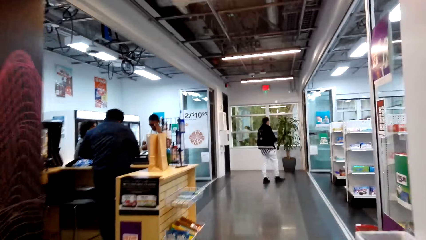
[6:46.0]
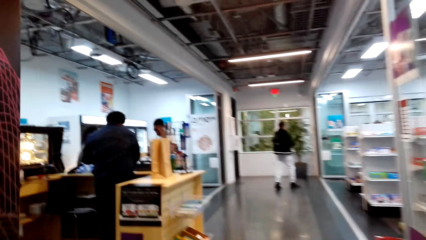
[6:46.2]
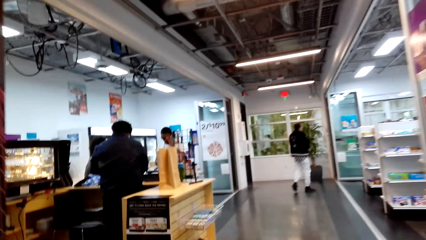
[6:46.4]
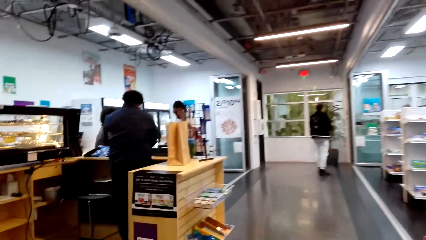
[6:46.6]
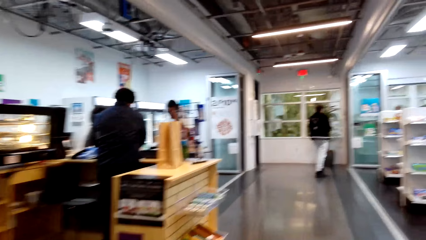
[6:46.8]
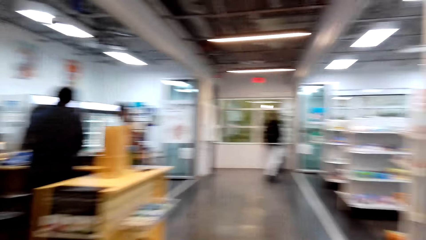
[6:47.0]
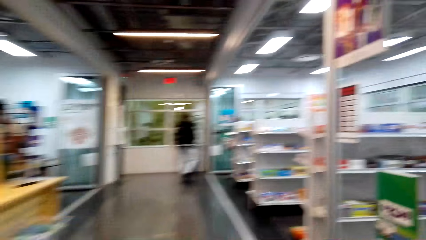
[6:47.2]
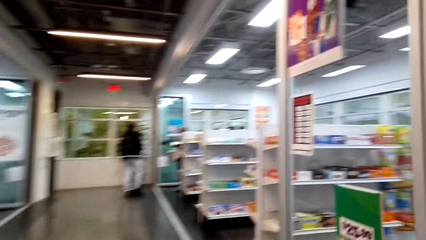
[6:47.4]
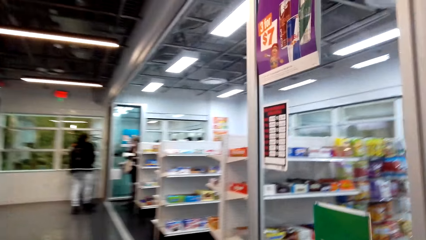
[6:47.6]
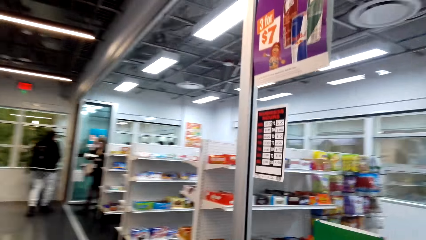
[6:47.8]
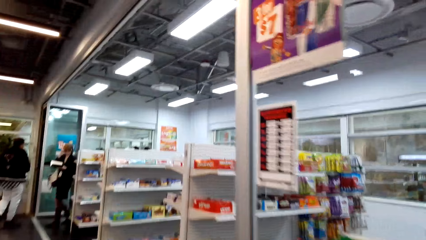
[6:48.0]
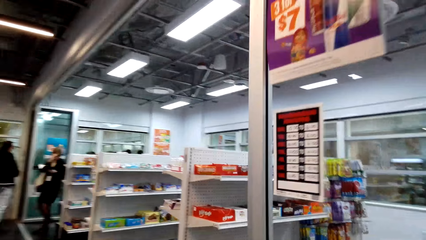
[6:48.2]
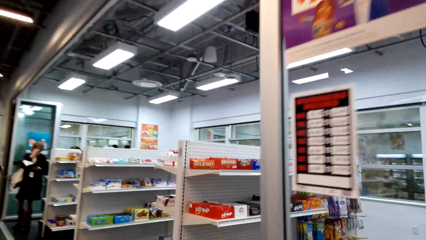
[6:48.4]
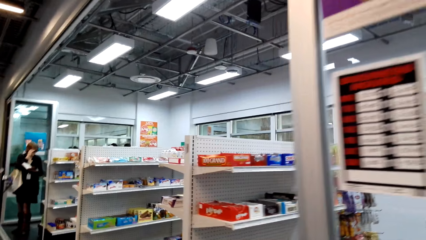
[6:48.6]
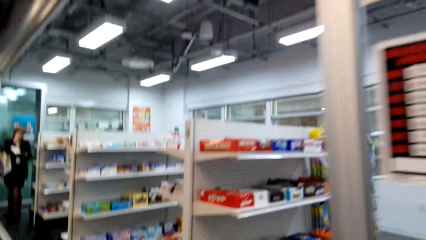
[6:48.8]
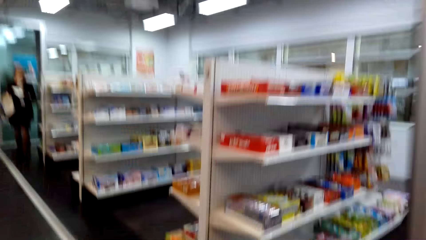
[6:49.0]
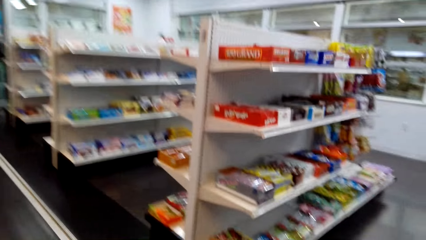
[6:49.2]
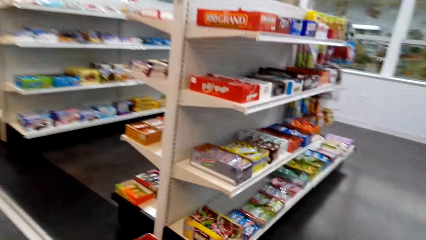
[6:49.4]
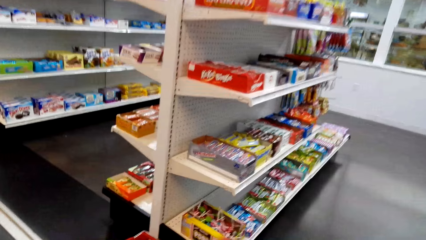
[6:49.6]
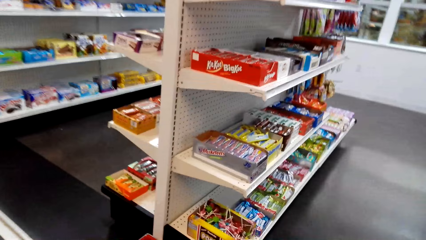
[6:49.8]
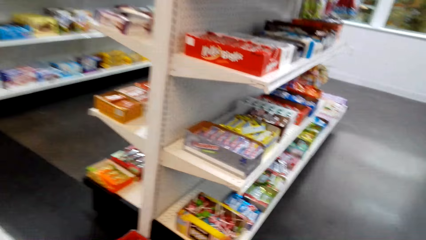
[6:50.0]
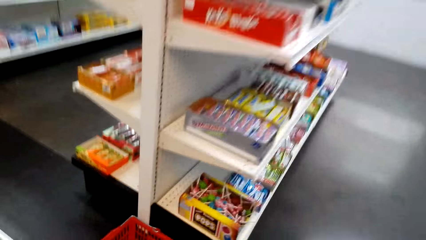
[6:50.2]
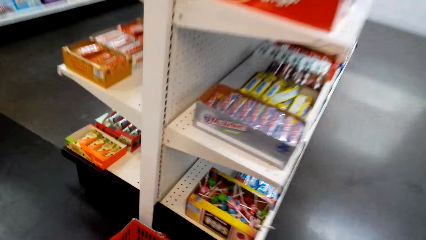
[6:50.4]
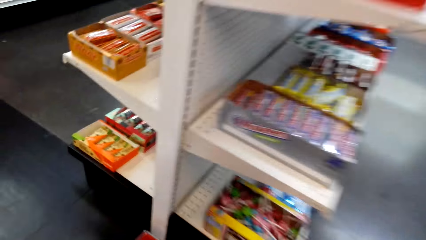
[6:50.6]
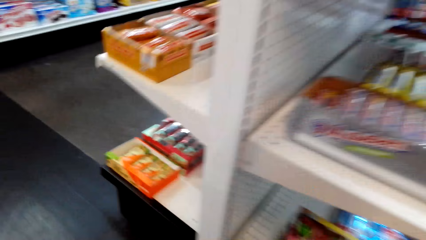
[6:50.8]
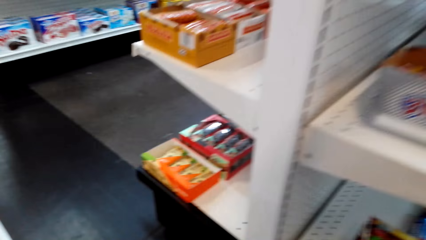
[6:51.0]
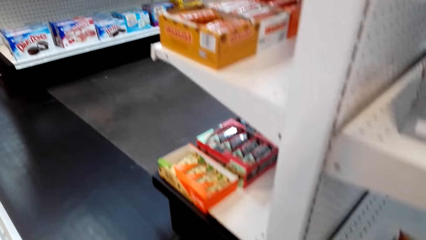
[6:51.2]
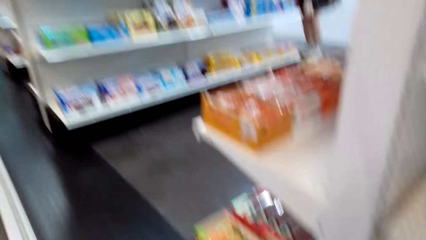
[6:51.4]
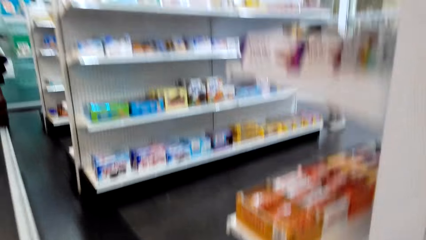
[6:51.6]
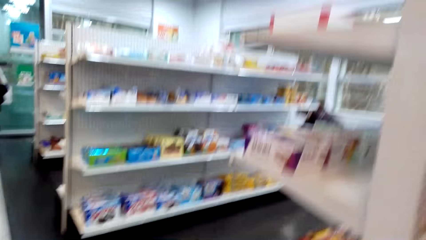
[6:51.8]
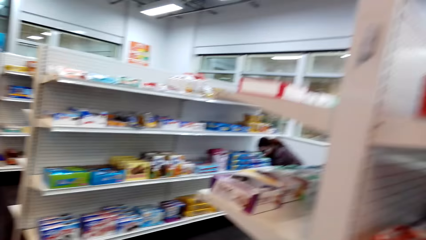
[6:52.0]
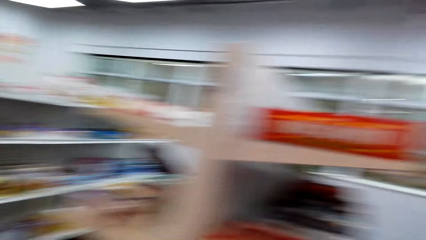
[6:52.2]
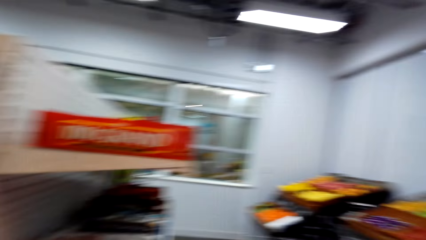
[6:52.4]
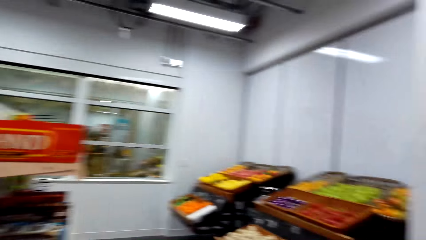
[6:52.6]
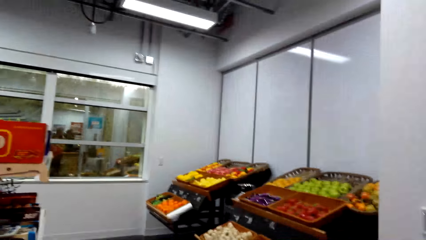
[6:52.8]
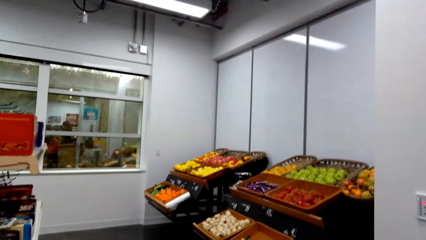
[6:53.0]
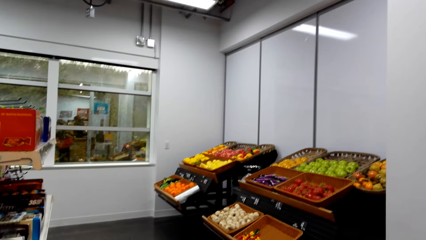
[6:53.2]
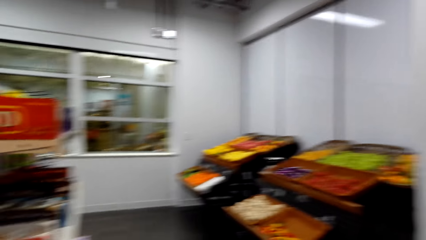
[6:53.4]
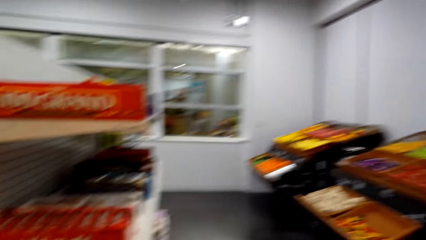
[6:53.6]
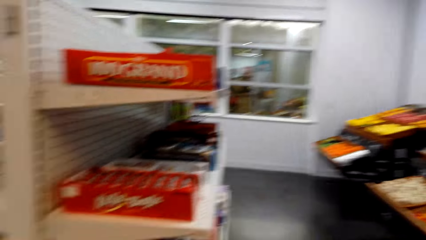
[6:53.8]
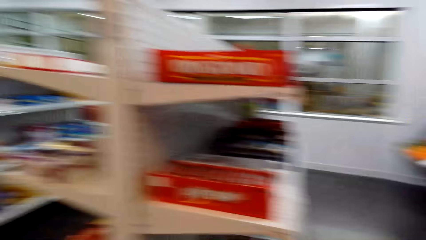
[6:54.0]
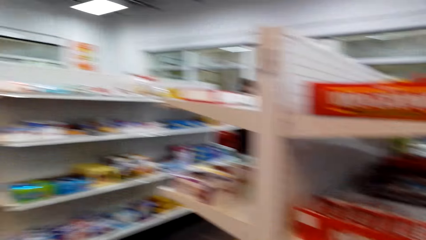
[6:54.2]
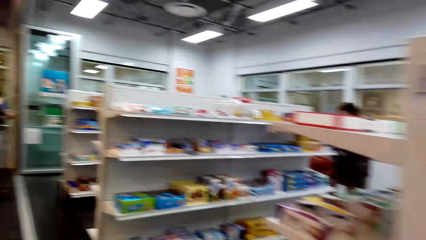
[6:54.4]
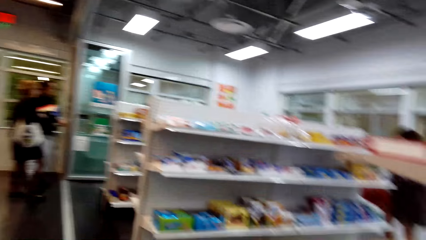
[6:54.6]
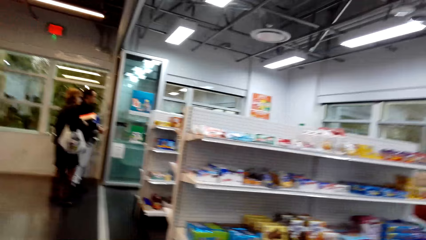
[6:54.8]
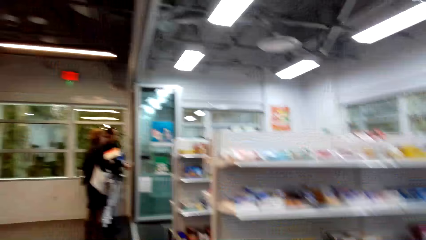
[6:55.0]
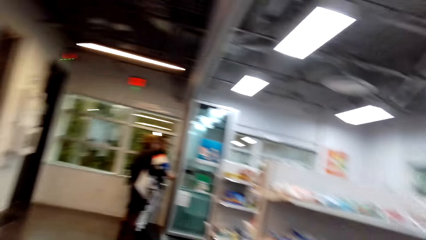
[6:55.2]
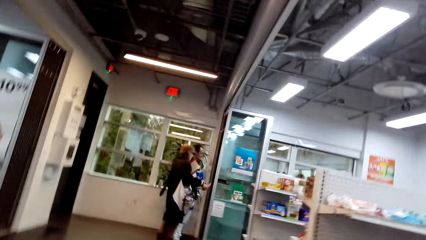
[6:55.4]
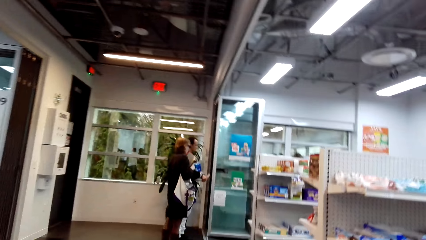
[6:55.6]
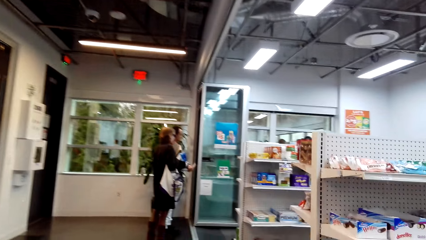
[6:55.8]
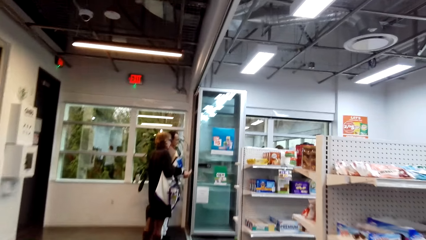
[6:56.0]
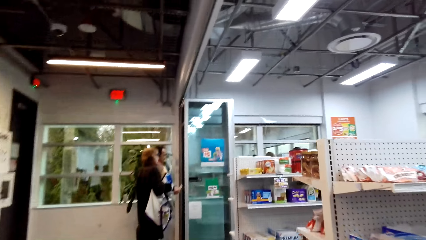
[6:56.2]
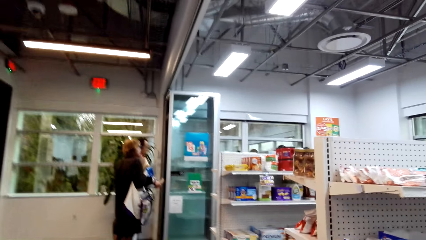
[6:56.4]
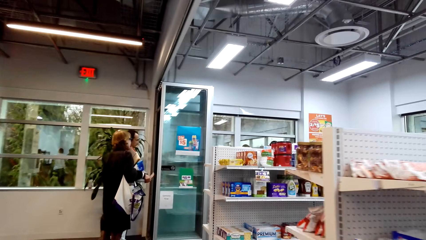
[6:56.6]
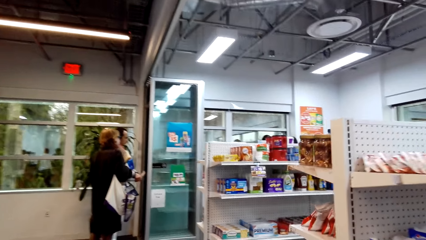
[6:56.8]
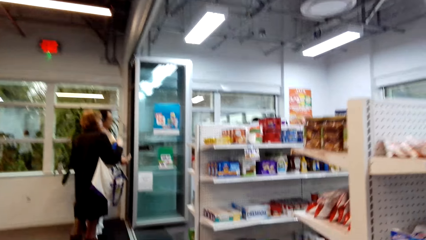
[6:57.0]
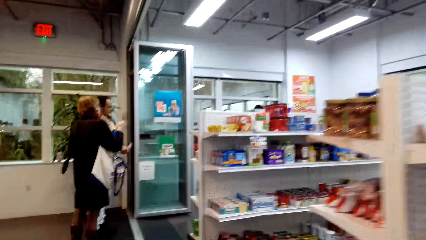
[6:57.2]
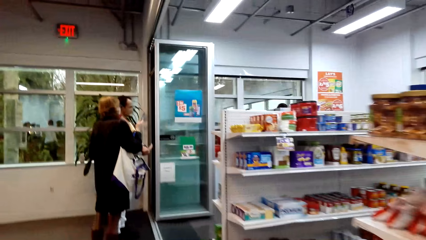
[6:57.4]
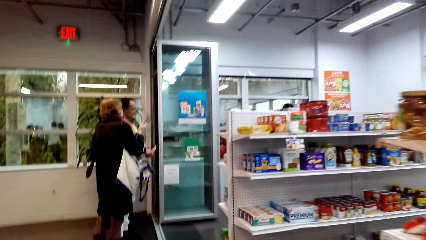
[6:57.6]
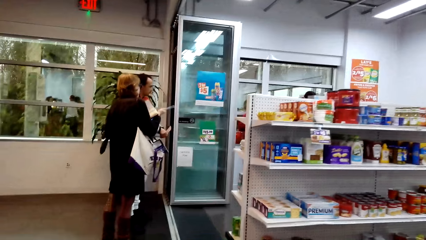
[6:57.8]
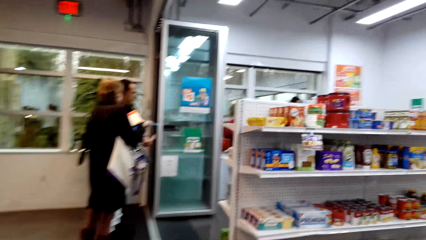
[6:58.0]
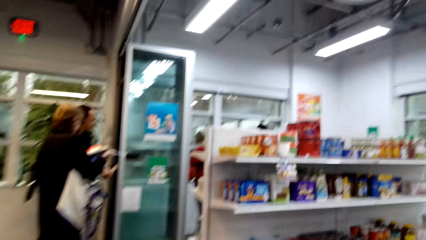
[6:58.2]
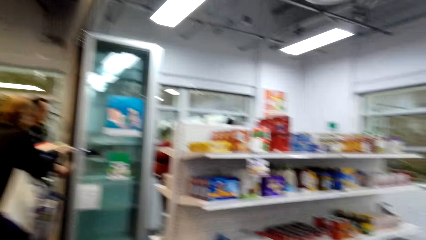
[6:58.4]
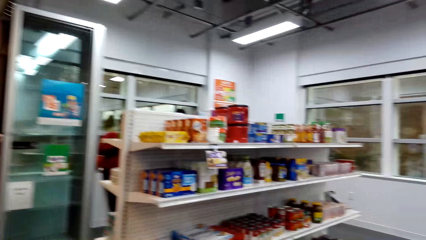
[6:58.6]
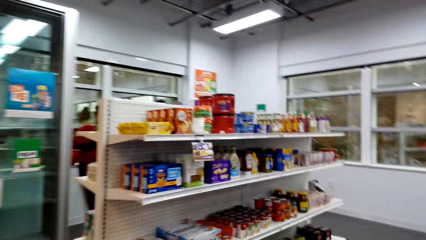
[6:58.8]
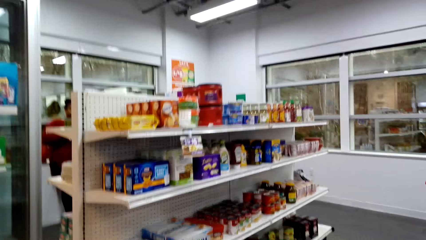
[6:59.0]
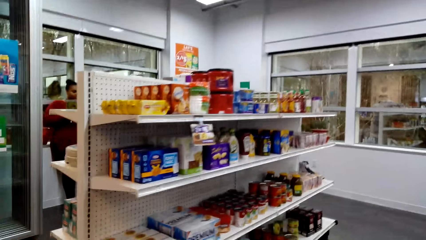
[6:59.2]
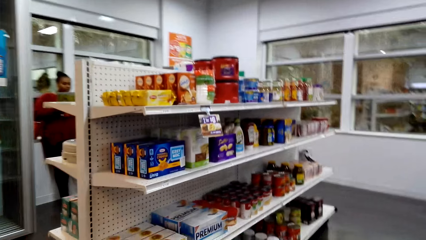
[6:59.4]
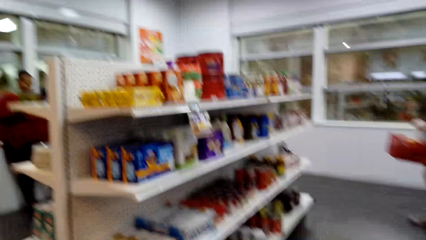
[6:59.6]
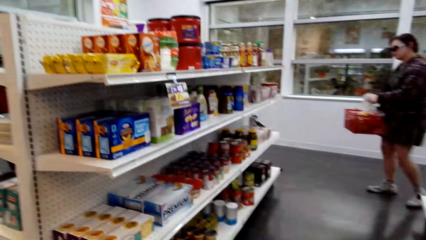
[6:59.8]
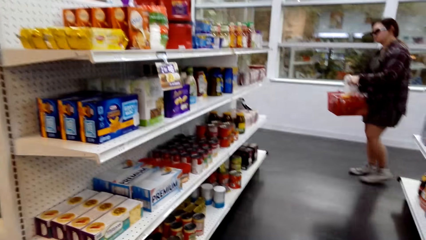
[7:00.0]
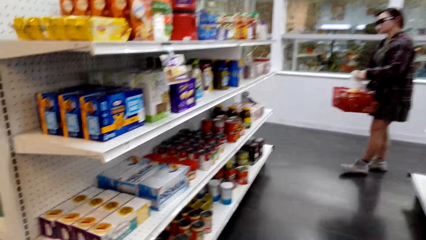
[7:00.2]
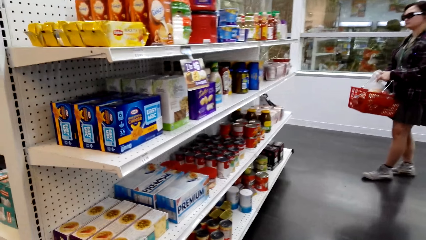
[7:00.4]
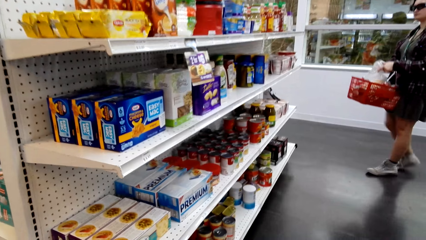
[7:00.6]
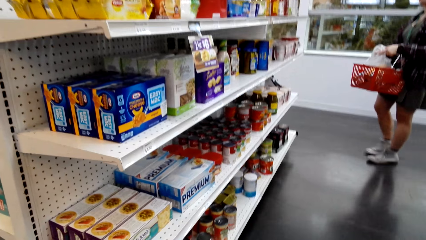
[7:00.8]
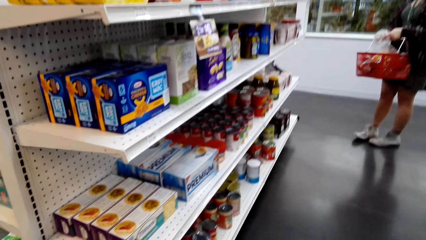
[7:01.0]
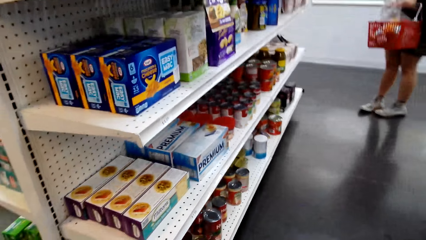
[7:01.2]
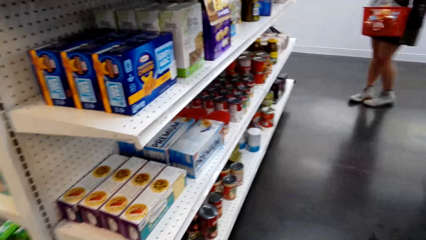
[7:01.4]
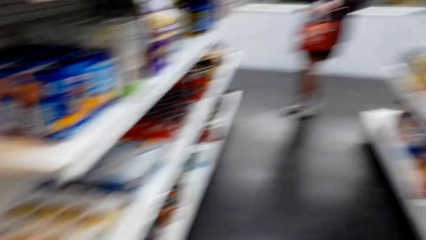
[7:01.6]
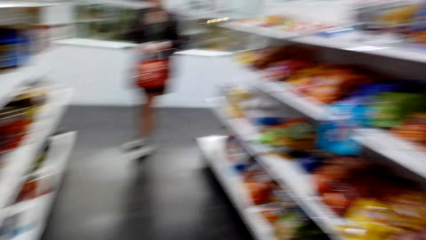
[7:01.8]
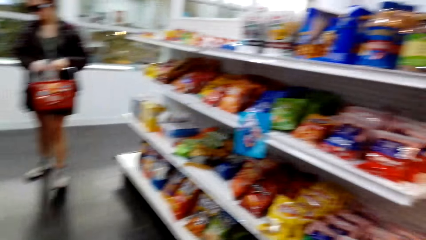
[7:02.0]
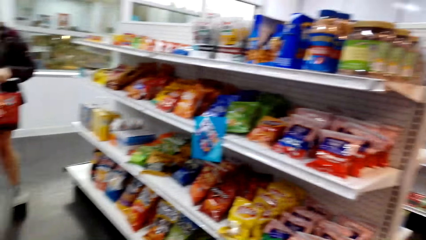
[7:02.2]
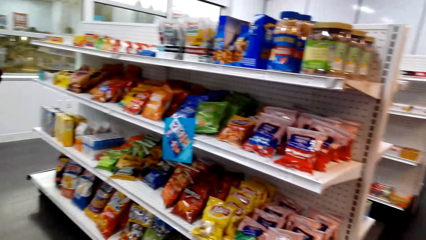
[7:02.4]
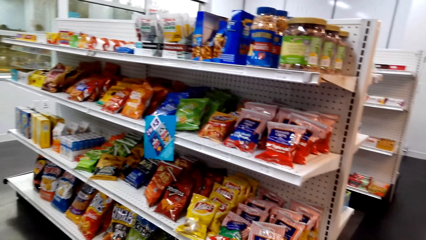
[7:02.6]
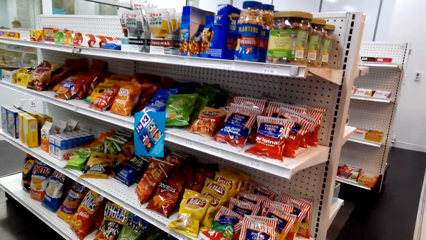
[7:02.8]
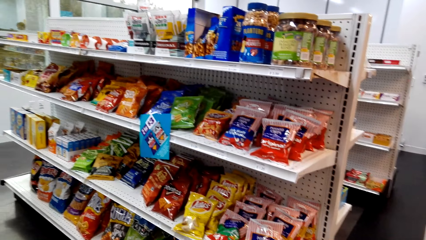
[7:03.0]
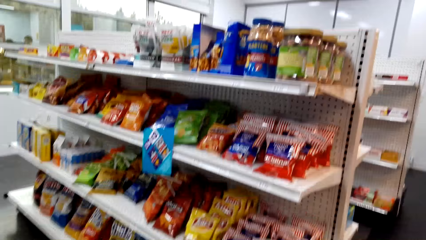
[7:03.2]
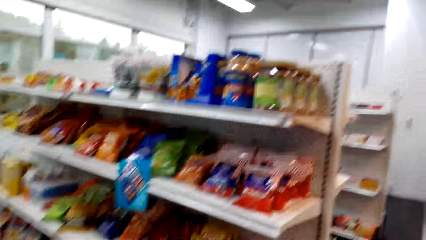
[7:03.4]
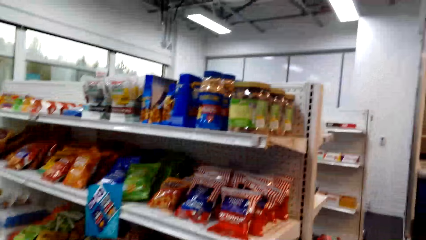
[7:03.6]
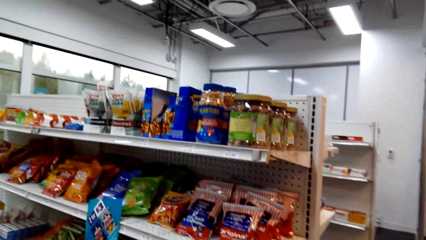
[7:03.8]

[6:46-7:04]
The camera wearer walks into a supermarket. They pick up the shopping cart. They walk around. They murmur. They walk in the supermarket. They look at the shelves.
